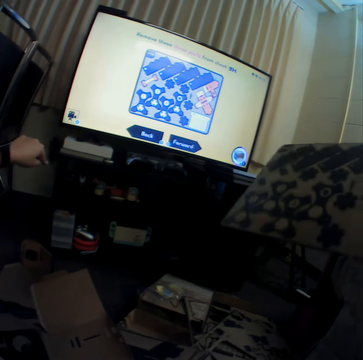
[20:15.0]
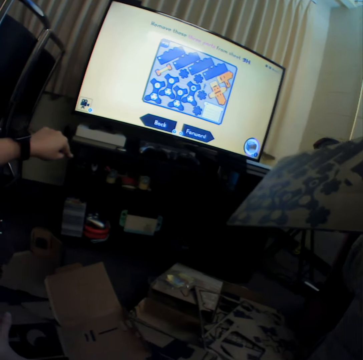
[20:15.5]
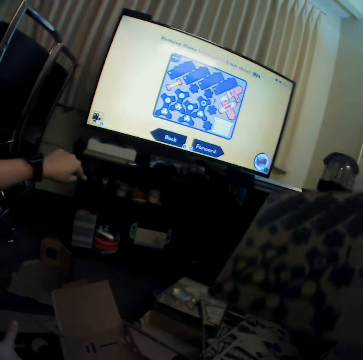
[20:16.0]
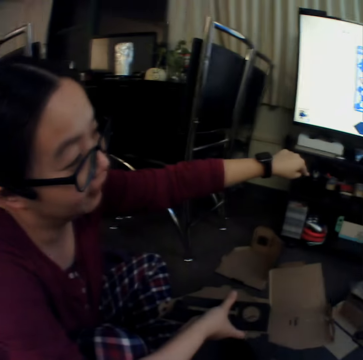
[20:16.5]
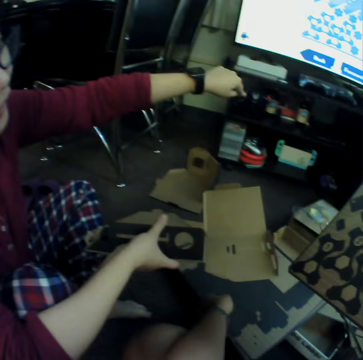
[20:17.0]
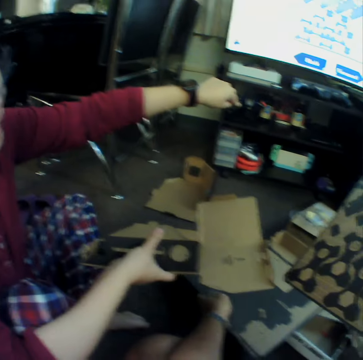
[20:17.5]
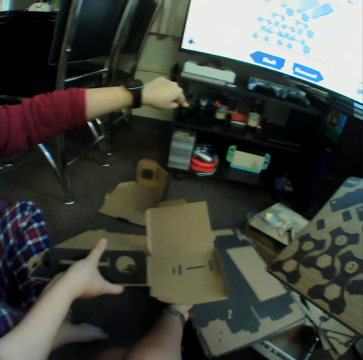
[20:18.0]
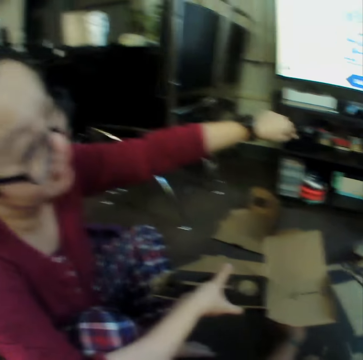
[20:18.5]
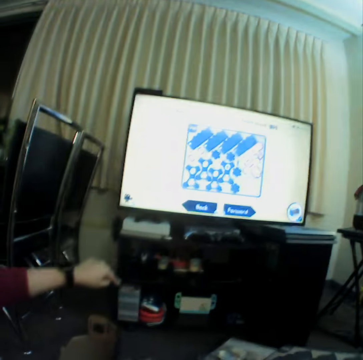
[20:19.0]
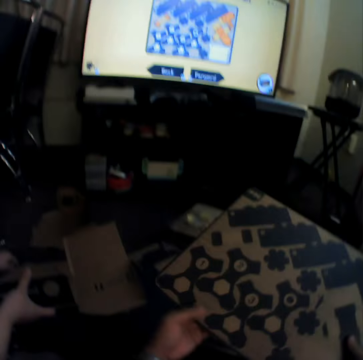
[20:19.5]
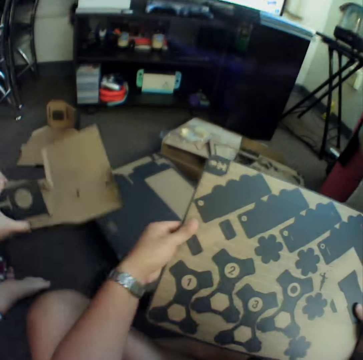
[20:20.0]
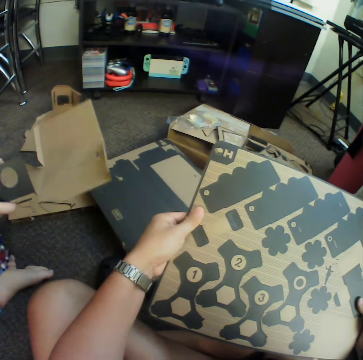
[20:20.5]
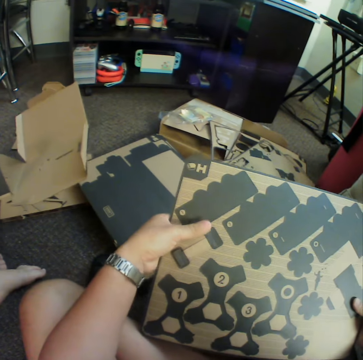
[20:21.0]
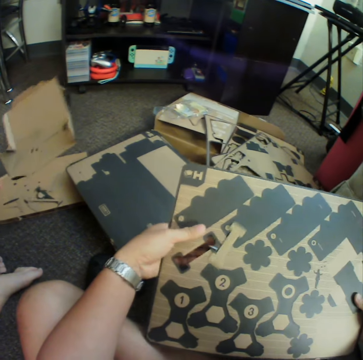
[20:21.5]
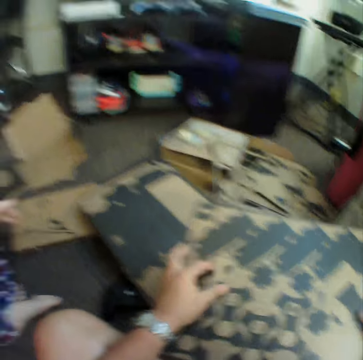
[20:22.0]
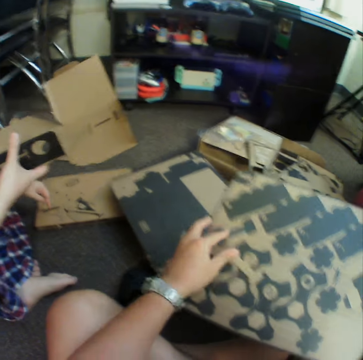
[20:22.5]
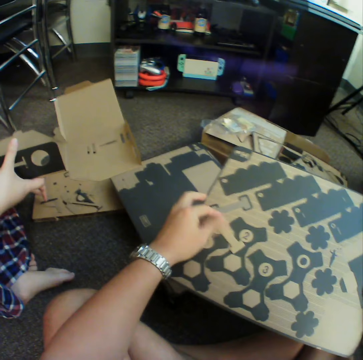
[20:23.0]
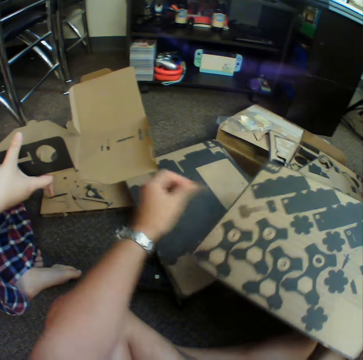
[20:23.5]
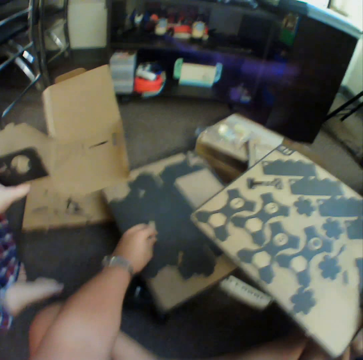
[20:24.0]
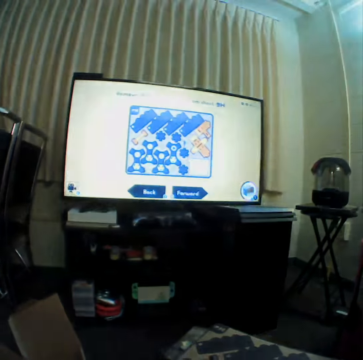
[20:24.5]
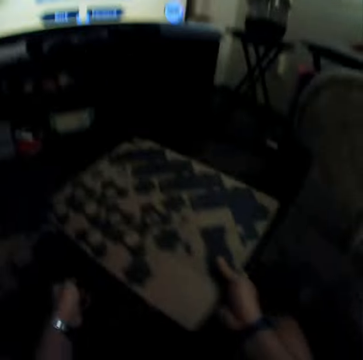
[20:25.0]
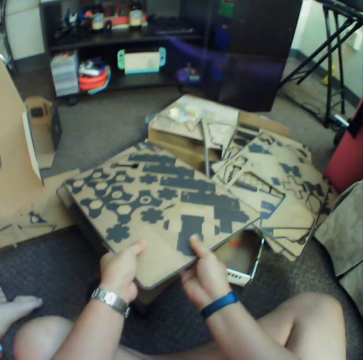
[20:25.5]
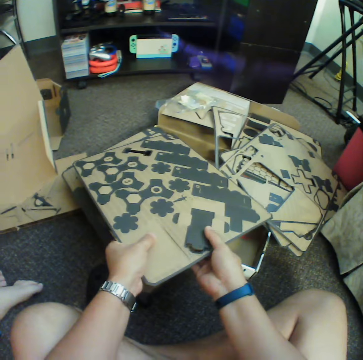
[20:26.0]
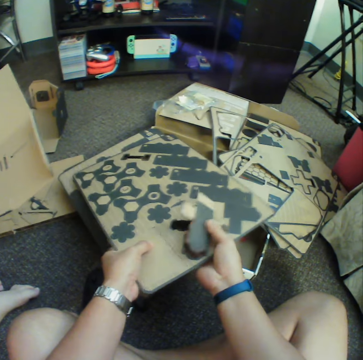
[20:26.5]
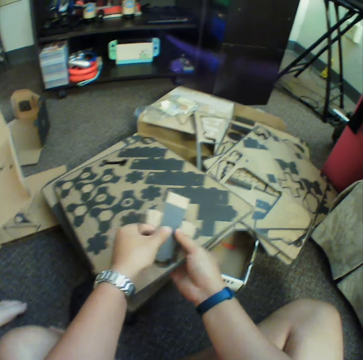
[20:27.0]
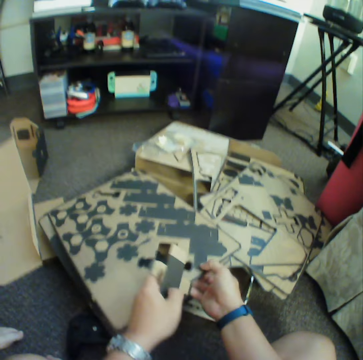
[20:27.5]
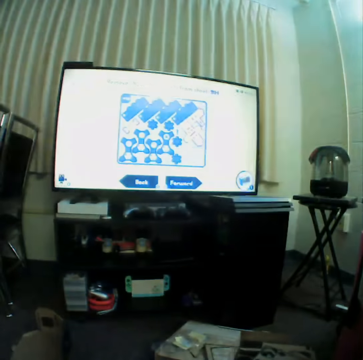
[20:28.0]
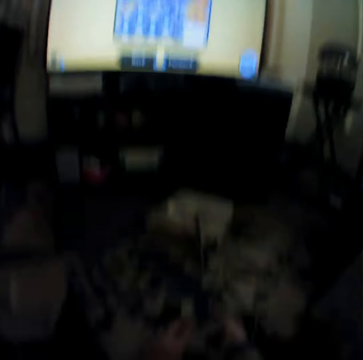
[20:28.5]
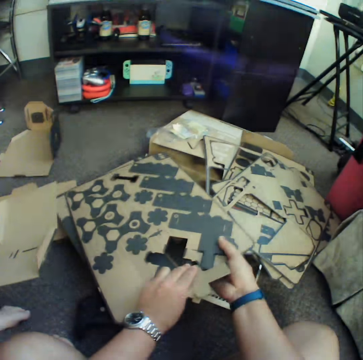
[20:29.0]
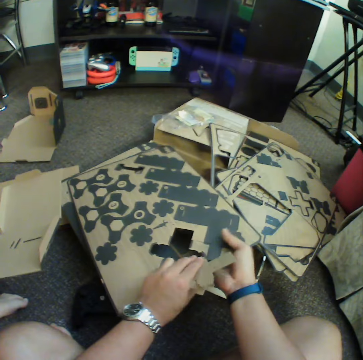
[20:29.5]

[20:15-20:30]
The camera wearer holds up craft material. They hold craft materials with hands. They pick up a piece of a craft material. They put down the piece of craft material. They put down the craft material and press the craft material. They take a piece of the craft material from the other hand.

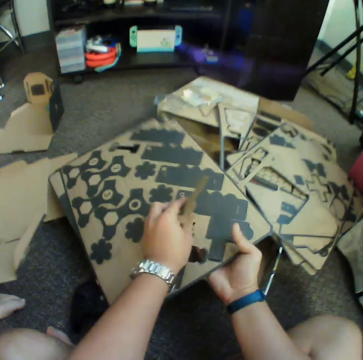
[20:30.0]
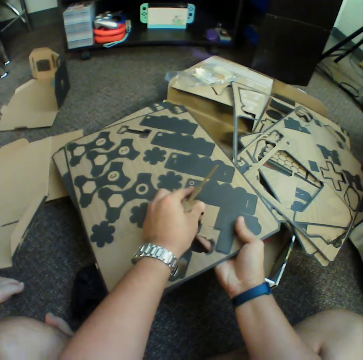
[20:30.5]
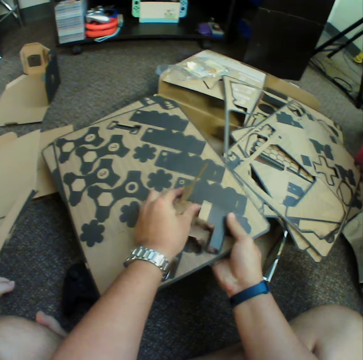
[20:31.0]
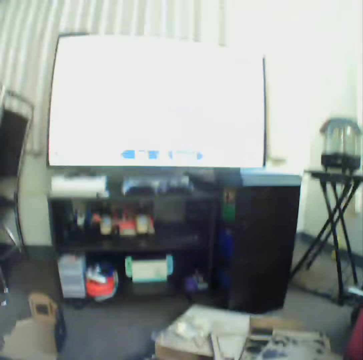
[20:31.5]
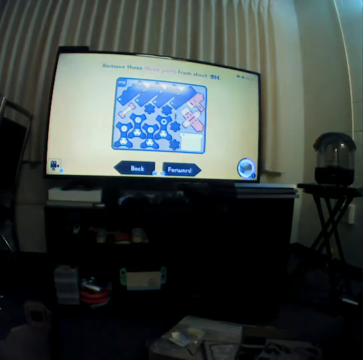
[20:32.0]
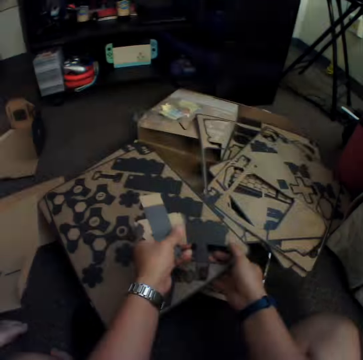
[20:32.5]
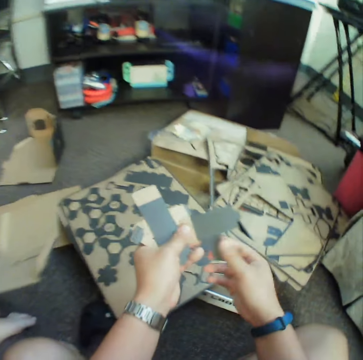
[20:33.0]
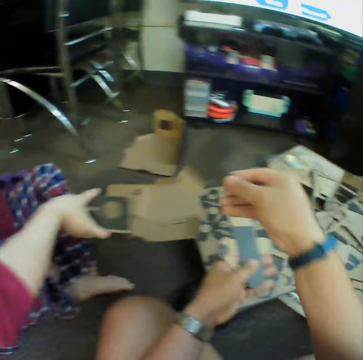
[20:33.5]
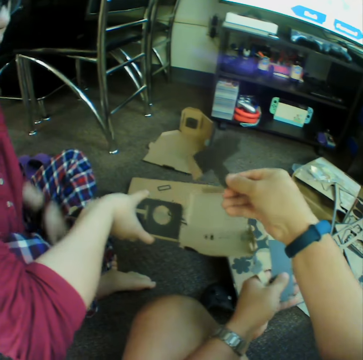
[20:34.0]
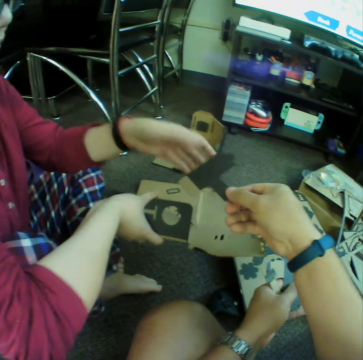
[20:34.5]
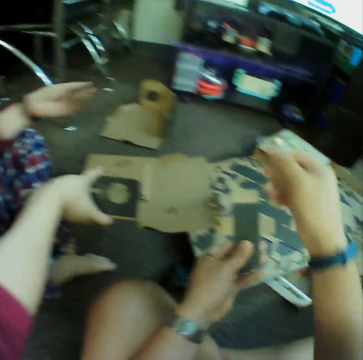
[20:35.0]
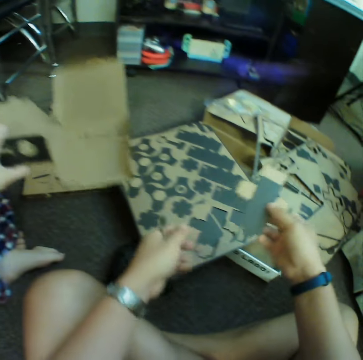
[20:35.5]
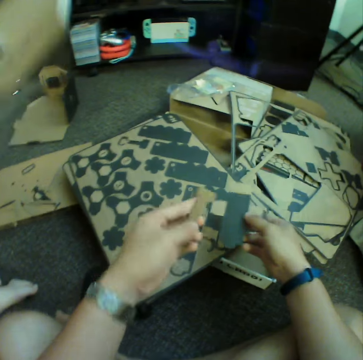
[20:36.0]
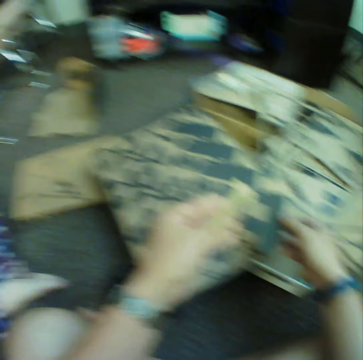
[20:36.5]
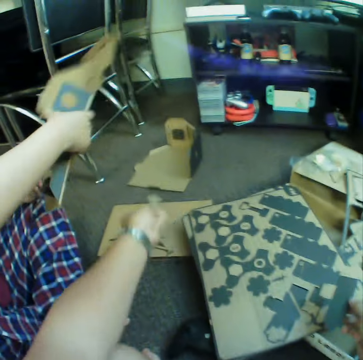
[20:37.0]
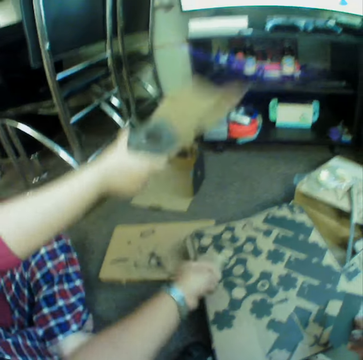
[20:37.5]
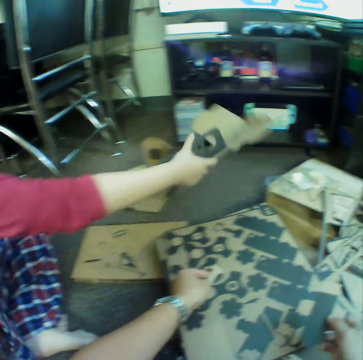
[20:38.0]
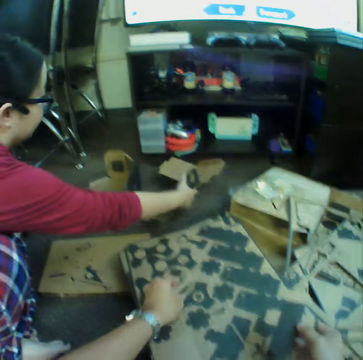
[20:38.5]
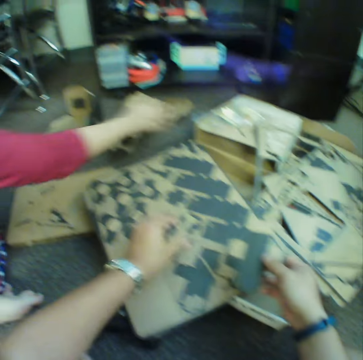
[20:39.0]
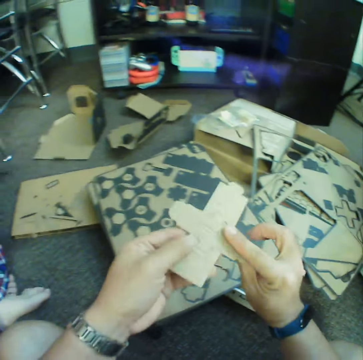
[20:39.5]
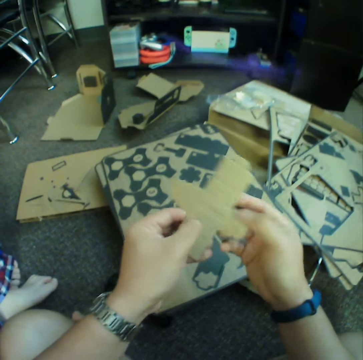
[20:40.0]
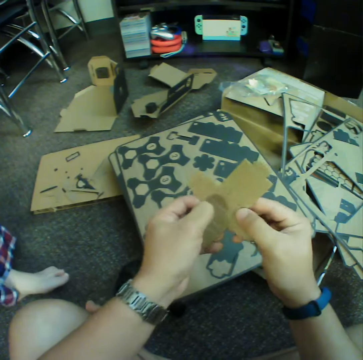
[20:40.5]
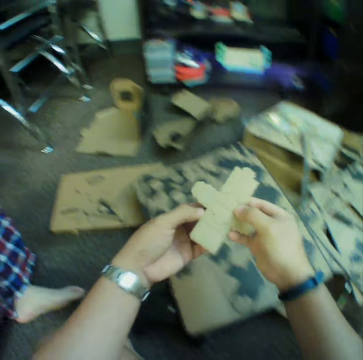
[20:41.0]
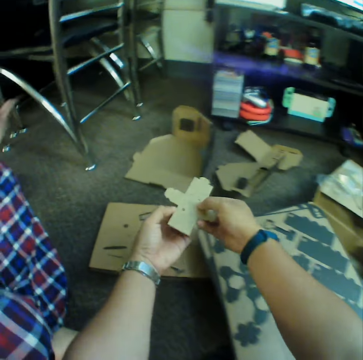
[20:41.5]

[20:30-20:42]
The camera wearer presses craft material. They take a piece of a craft material from the other hand. They give a craft material. They put down the craft material. A woman puts down craft material.

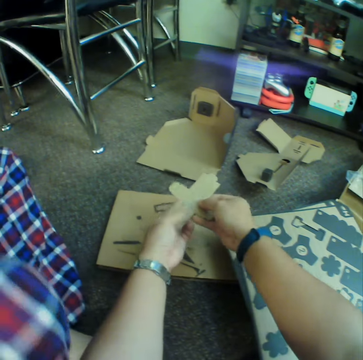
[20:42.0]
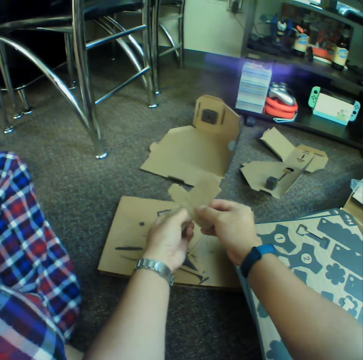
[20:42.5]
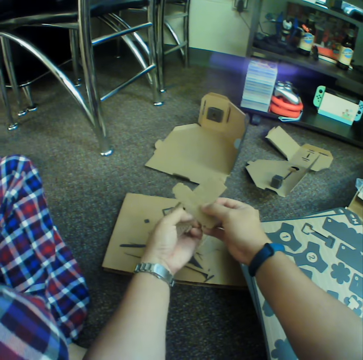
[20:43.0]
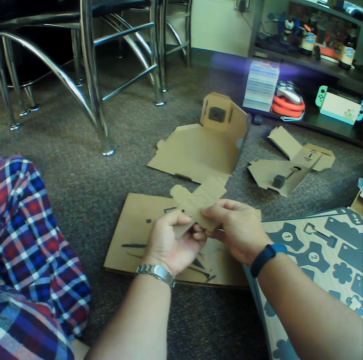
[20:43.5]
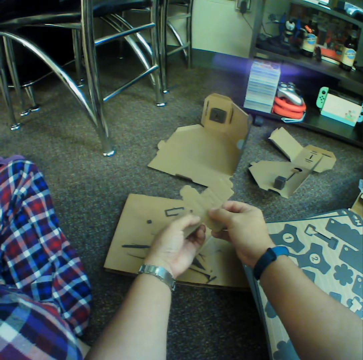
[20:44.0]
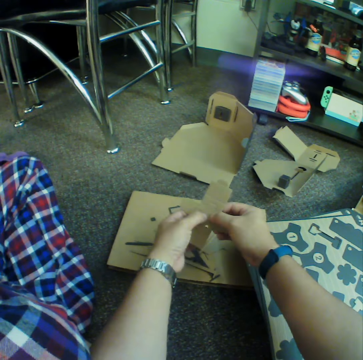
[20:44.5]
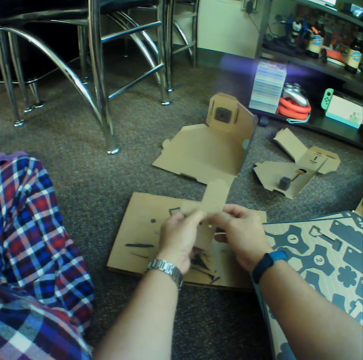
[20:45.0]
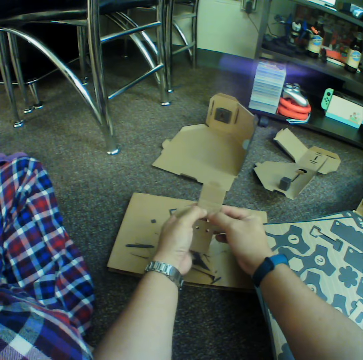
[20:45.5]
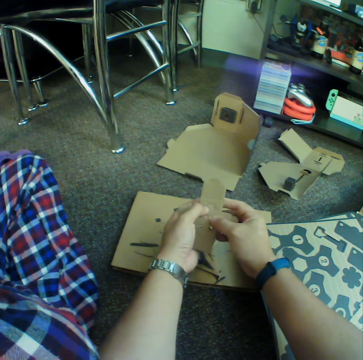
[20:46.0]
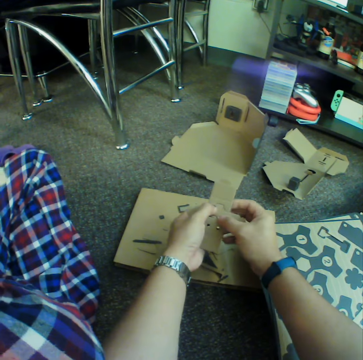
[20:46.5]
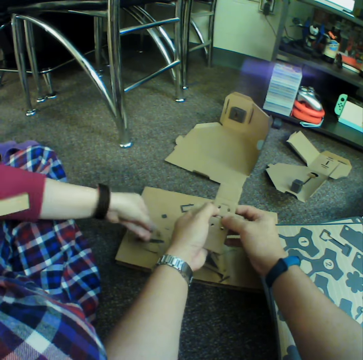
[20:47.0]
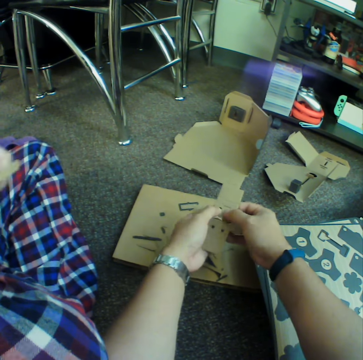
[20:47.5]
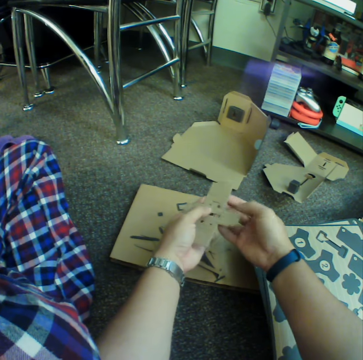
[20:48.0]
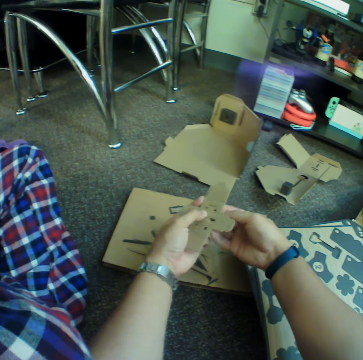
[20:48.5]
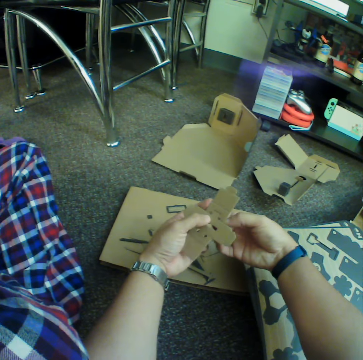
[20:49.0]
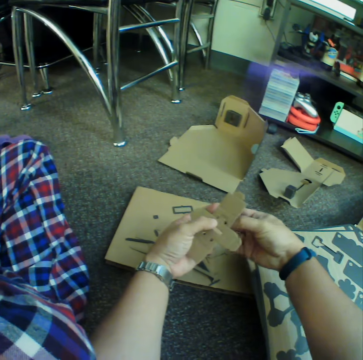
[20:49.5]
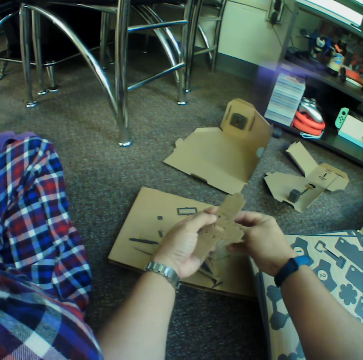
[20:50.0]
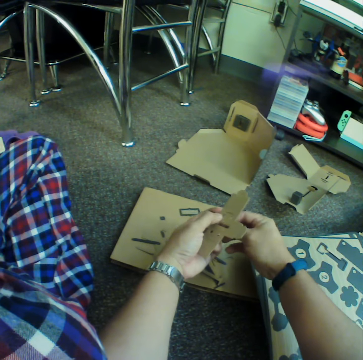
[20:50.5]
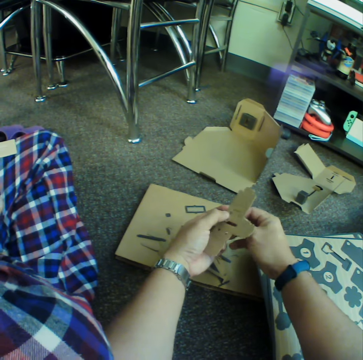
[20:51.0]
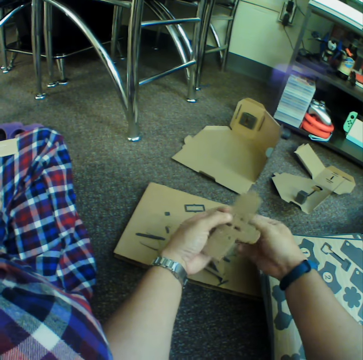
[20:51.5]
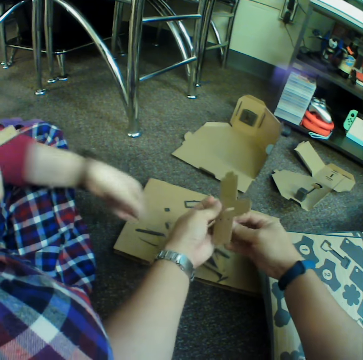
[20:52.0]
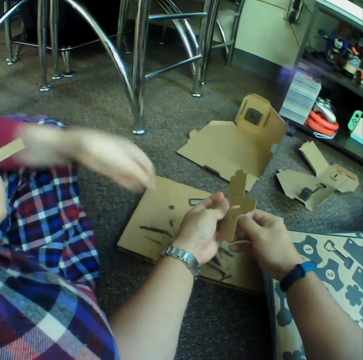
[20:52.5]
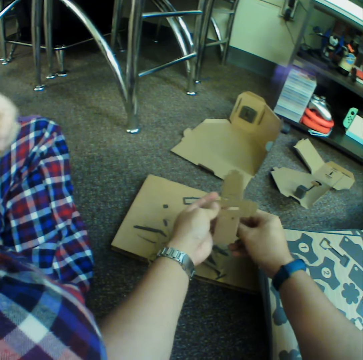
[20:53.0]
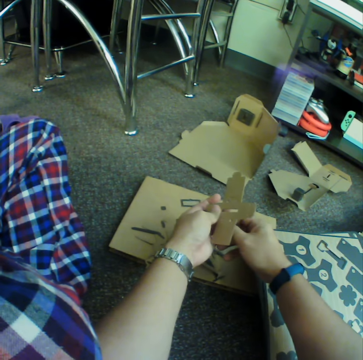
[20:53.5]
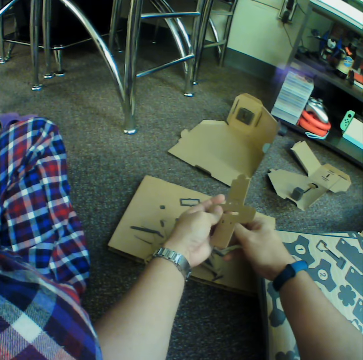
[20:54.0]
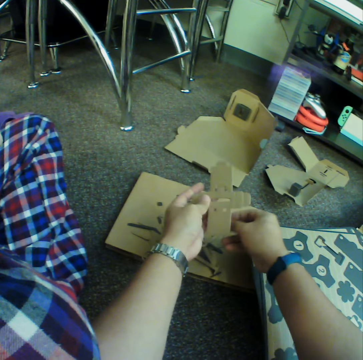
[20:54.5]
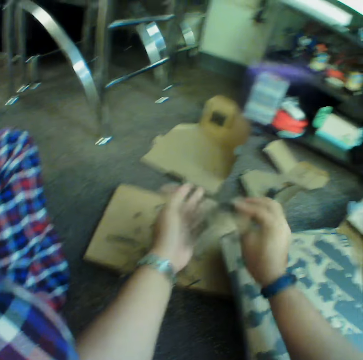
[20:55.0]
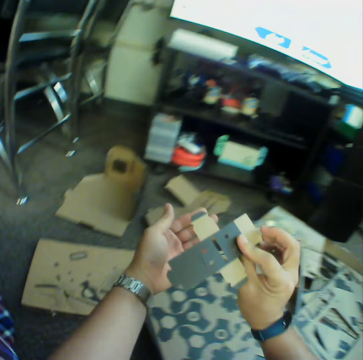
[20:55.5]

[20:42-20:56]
The camera wearer presses craft material. A woman puts down craft material. The camera wearer presses the craft material. They make something using a carton.
